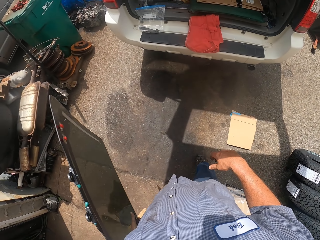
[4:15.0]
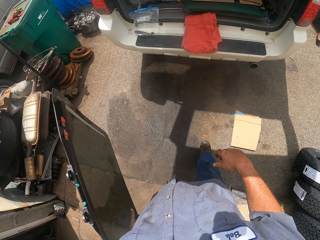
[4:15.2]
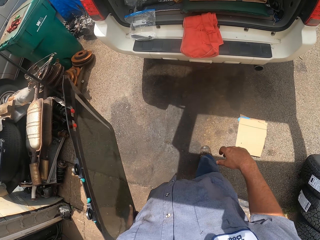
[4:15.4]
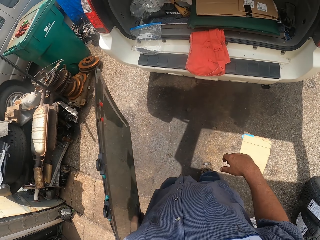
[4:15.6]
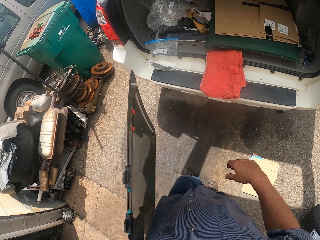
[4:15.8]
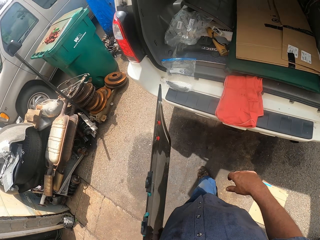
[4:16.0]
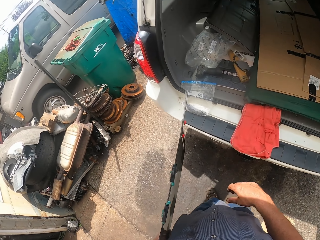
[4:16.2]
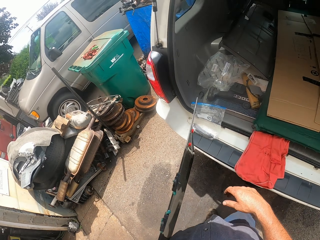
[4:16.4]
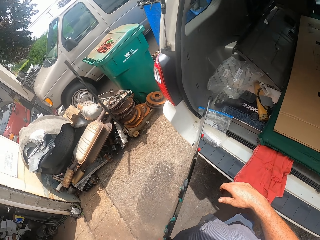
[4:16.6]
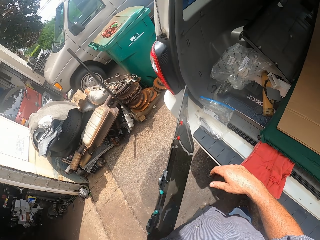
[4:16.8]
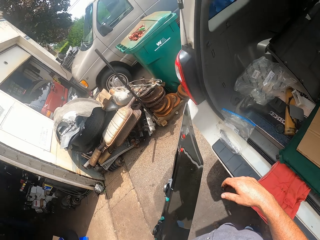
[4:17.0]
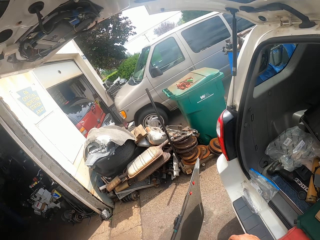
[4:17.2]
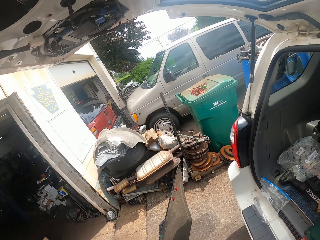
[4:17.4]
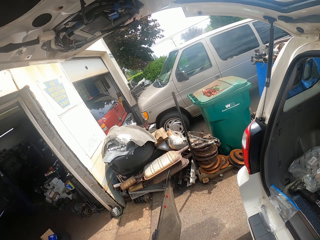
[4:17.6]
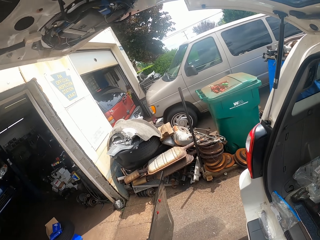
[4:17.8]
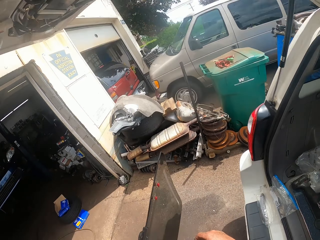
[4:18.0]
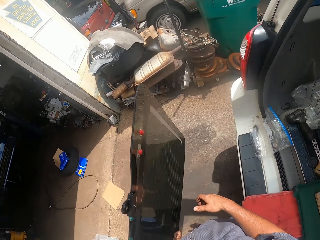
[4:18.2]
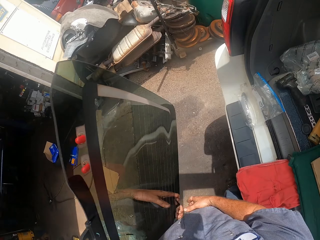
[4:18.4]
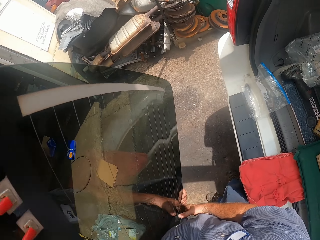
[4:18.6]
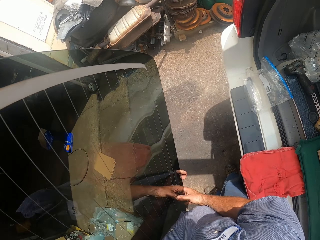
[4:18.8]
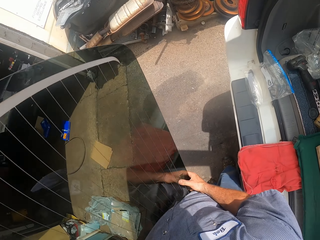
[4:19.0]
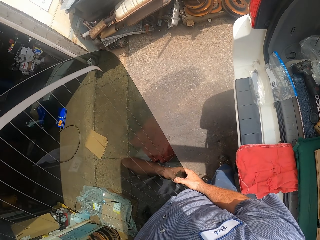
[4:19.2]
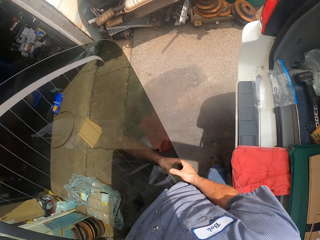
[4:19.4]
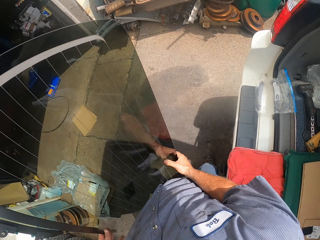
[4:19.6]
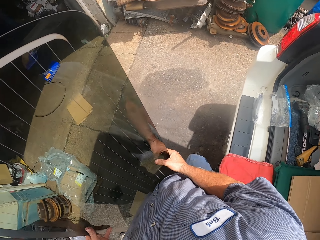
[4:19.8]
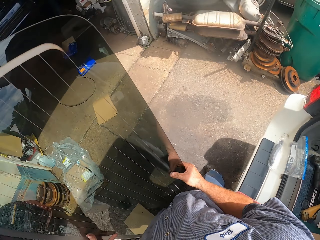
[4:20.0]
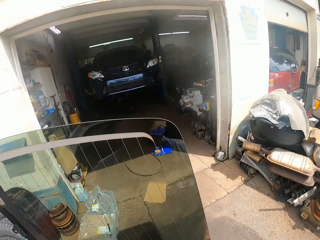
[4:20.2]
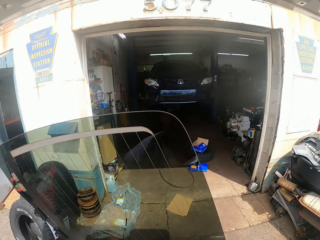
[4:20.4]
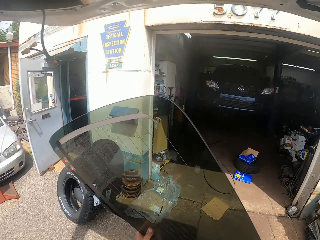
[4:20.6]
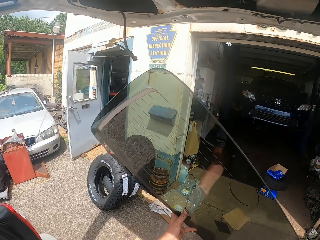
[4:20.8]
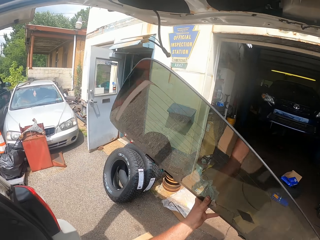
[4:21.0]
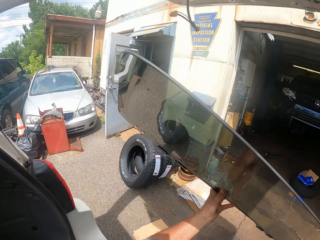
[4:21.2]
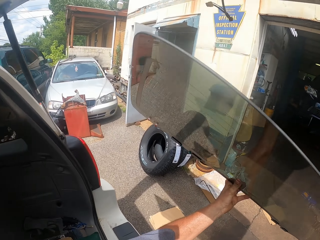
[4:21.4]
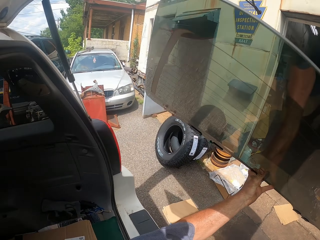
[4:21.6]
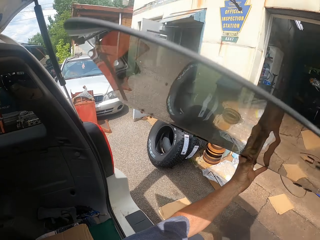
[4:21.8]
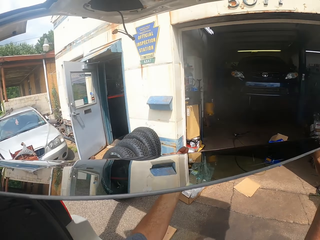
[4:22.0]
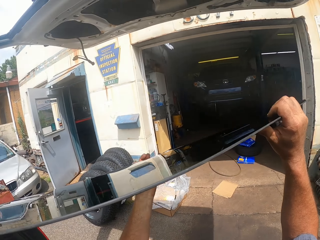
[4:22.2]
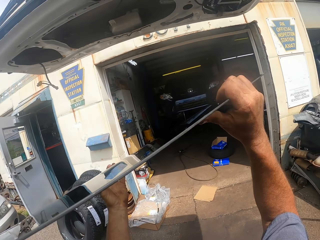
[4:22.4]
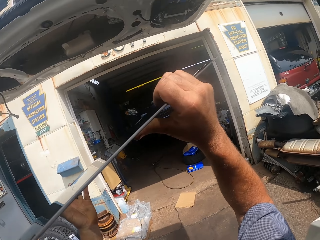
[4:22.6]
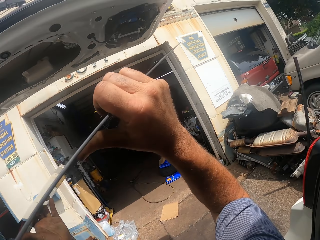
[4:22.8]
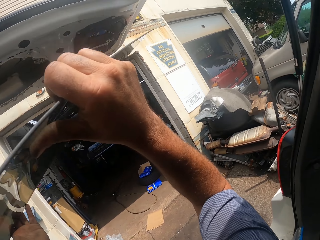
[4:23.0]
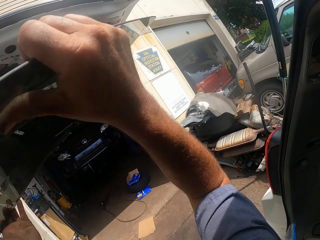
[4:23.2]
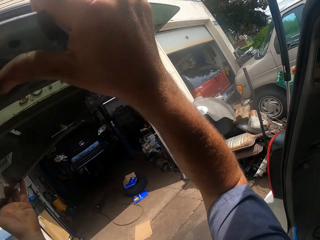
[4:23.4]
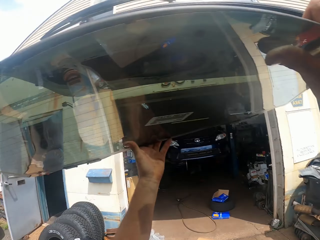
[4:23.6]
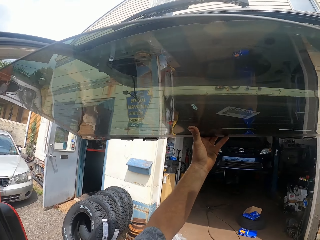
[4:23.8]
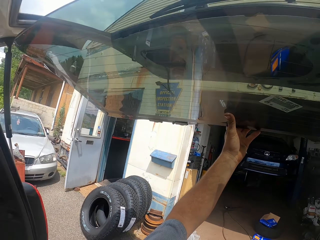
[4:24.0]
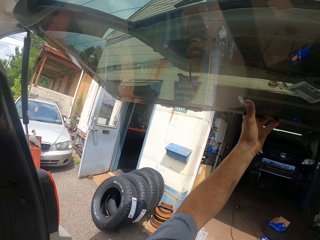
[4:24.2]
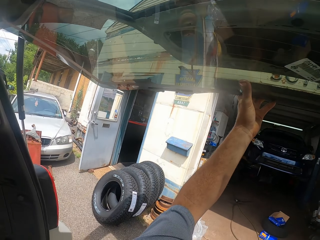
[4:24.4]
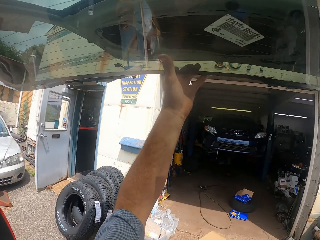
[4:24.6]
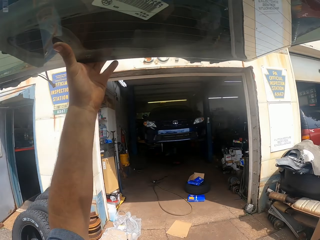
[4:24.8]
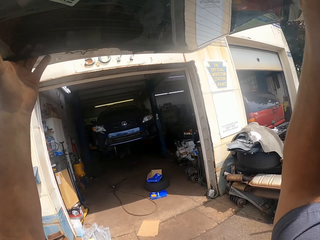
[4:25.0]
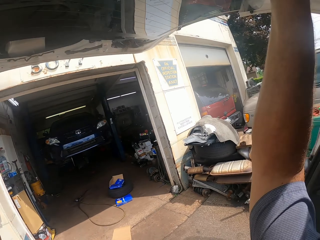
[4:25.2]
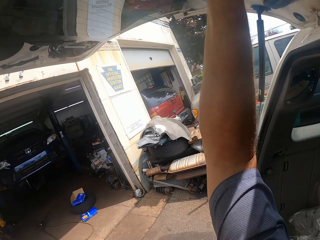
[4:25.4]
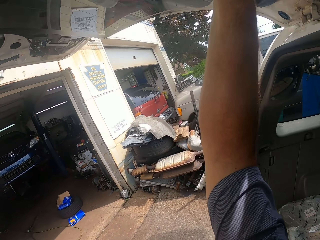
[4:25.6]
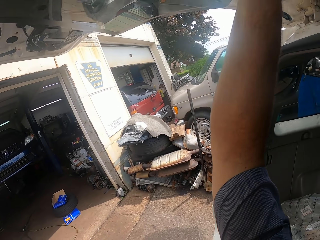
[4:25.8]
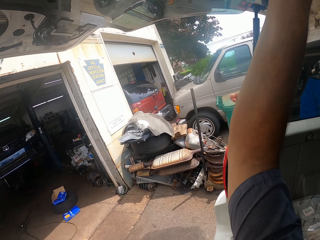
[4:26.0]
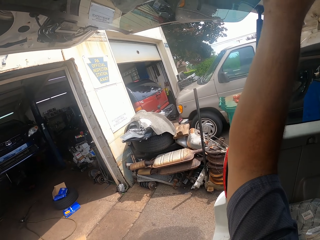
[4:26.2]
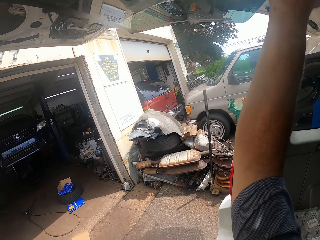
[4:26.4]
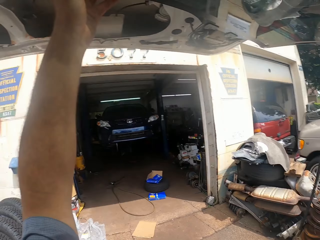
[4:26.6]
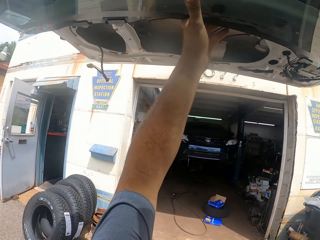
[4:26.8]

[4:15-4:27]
The camera wearer turns the windscreen. They lift the windscreen. They look around.

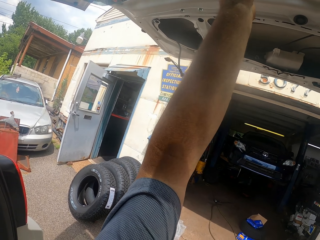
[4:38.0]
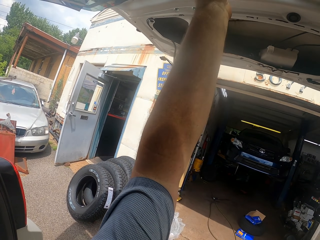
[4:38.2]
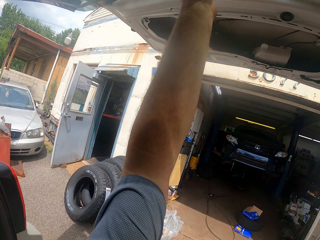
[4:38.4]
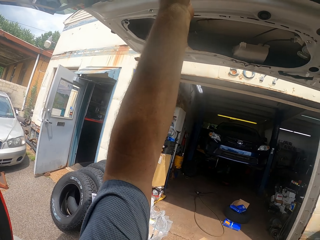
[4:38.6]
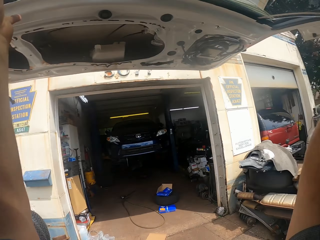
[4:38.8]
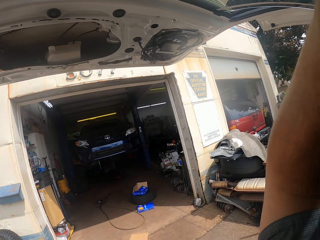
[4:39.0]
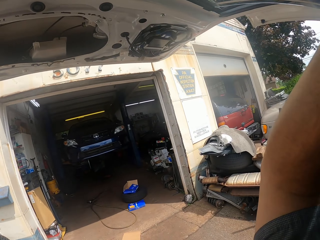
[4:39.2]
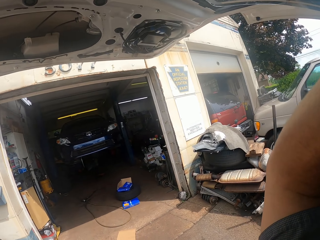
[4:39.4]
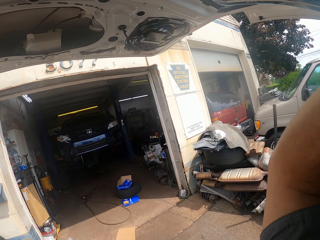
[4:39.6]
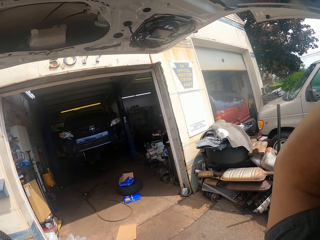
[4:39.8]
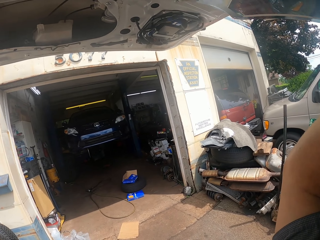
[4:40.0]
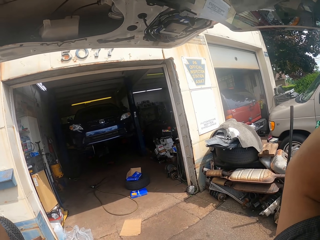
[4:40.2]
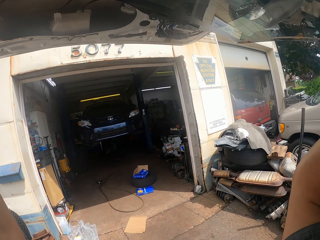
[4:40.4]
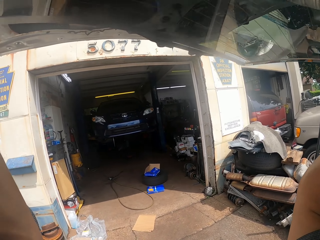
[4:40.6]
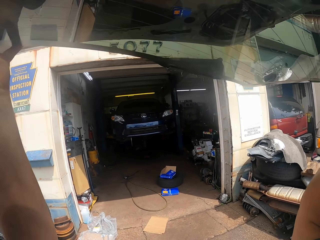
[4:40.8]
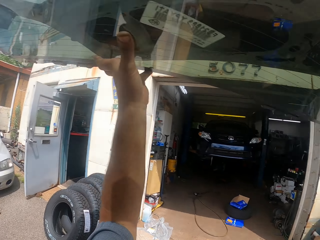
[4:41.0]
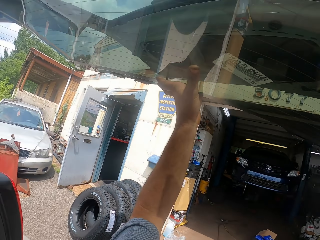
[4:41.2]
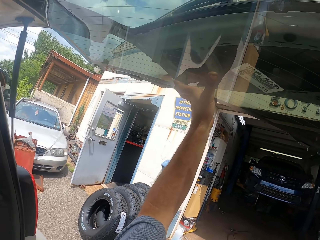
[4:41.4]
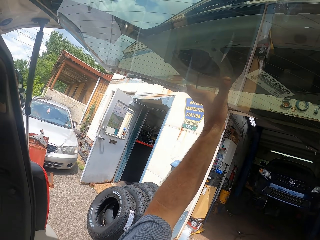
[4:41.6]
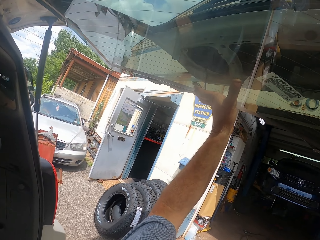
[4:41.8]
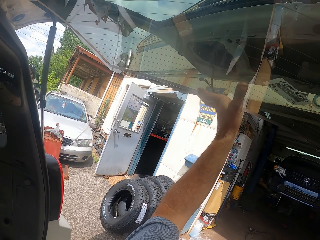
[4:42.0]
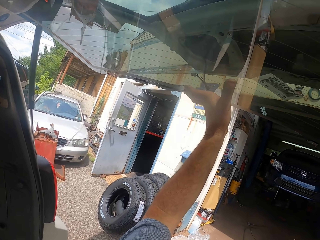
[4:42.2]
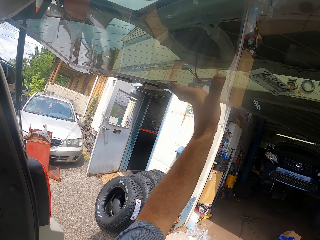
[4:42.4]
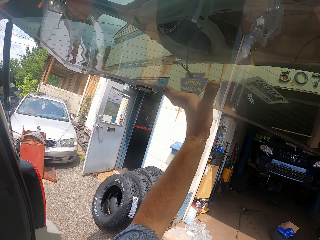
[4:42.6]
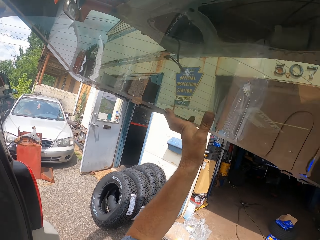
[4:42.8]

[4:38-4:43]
The camera wearer lowers the windscreen.

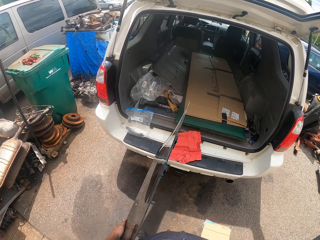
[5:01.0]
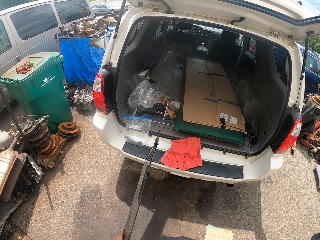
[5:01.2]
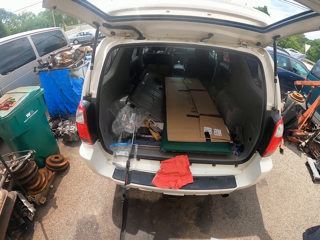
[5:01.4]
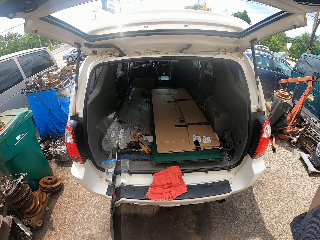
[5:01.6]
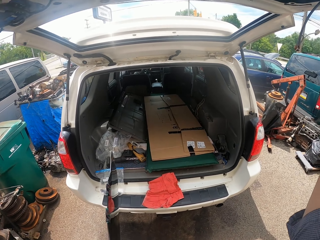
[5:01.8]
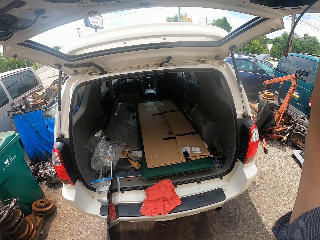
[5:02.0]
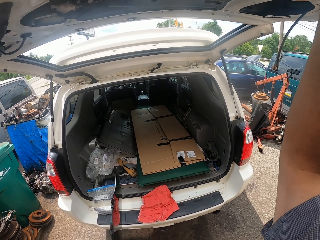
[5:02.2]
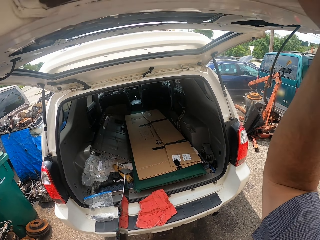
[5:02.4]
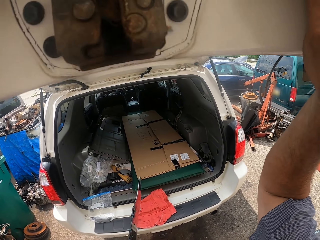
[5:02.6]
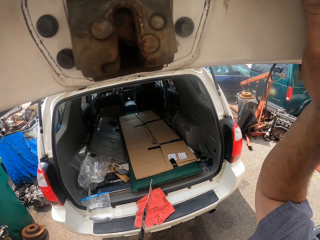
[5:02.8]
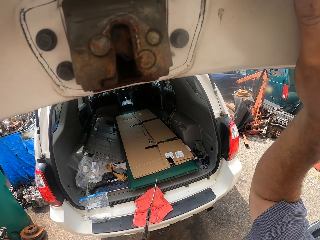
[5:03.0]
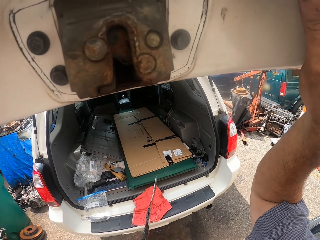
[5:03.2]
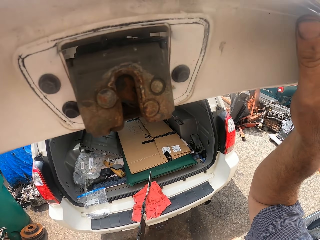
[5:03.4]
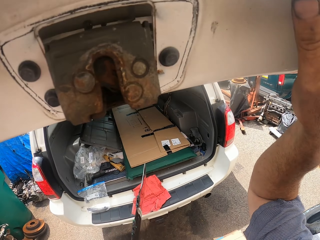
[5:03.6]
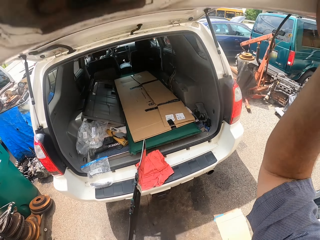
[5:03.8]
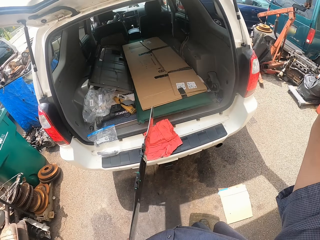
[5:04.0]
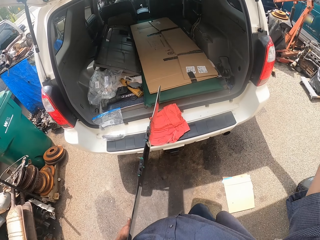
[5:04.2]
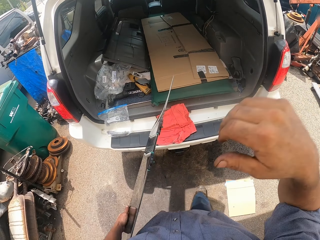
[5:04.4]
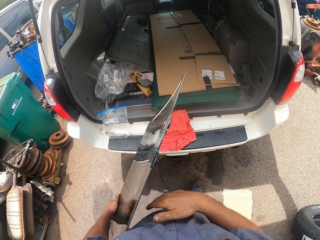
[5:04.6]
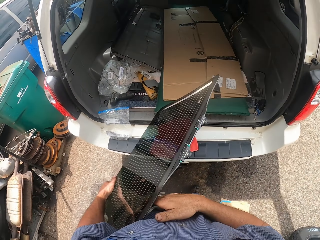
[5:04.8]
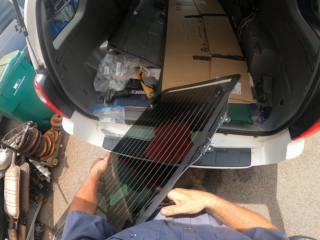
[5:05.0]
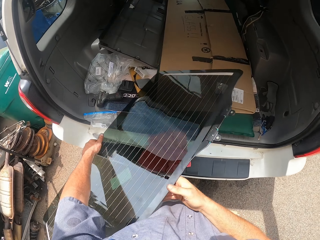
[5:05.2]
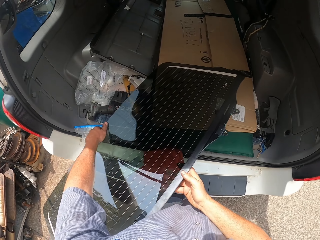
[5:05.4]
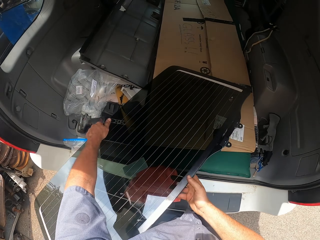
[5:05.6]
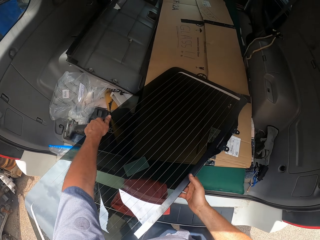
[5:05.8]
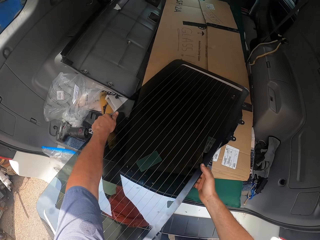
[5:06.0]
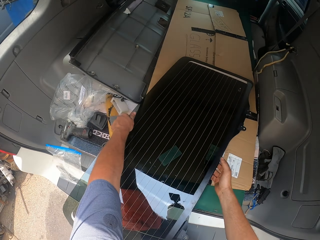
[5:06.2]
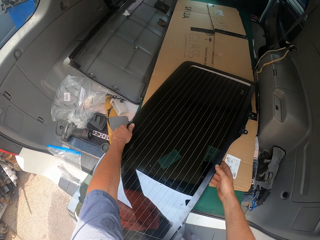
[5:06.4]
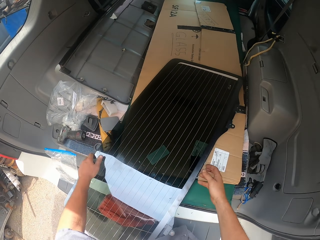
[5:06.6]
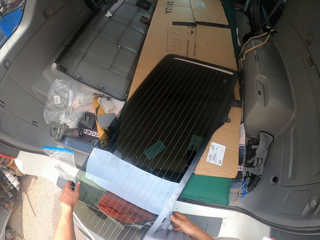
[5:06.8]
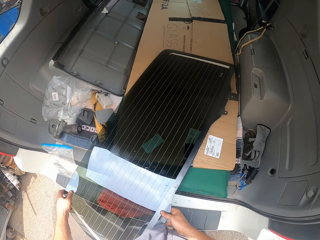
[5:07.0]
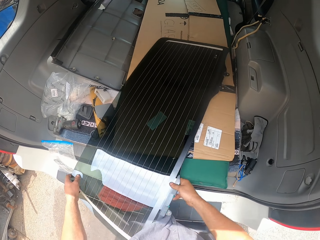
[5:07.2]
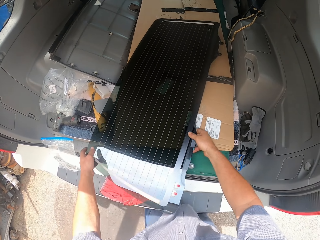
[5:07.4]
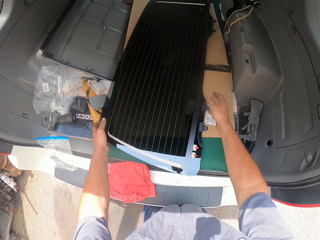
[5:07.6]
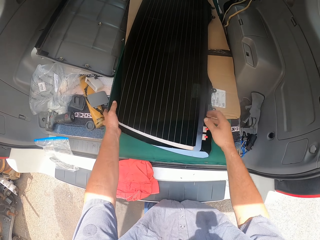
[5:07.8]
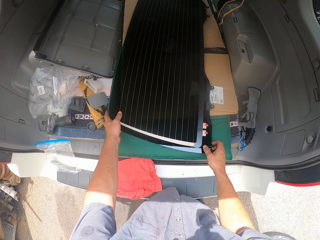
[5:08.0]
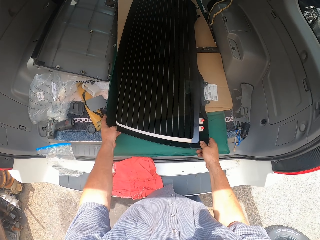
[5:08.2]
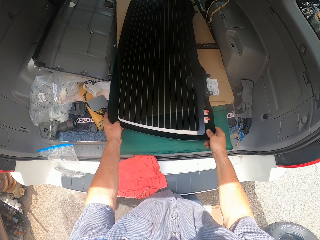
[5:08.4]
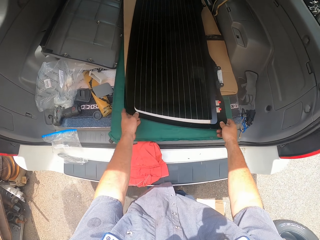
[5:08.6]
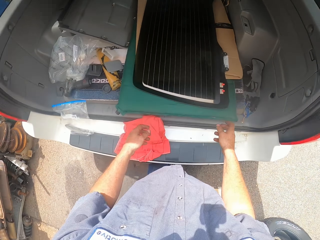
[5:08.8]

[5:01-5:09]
The camera wearer lowers the car trunk lid. They place the rear windshield down. They move the rear windshield.
